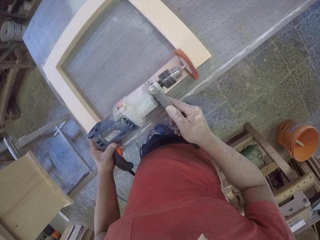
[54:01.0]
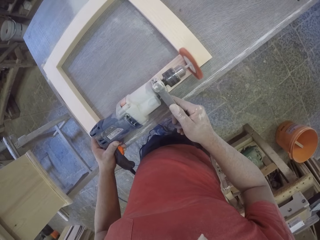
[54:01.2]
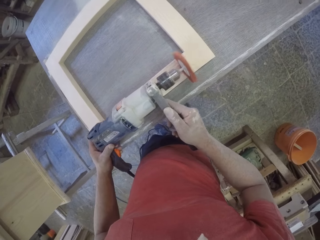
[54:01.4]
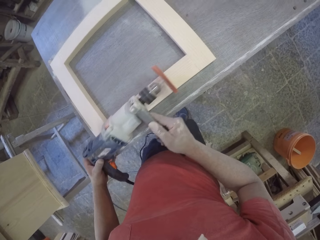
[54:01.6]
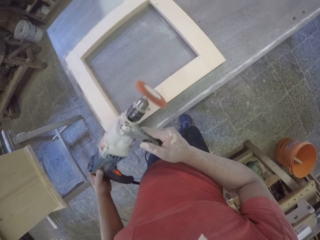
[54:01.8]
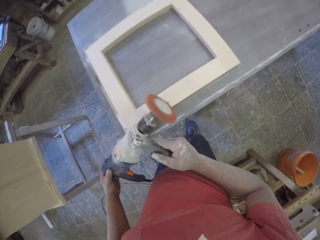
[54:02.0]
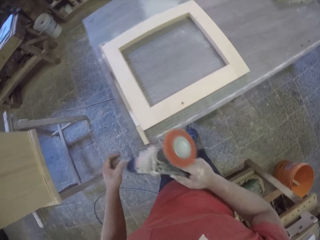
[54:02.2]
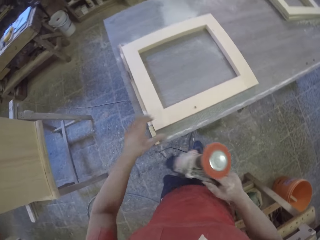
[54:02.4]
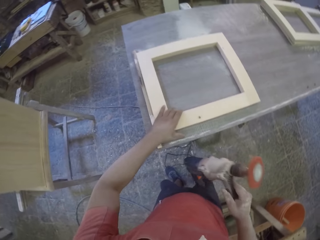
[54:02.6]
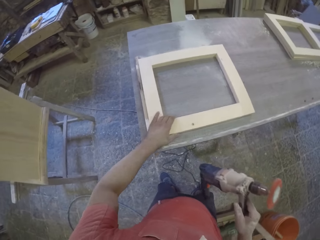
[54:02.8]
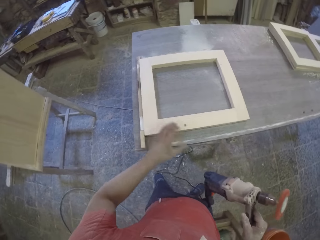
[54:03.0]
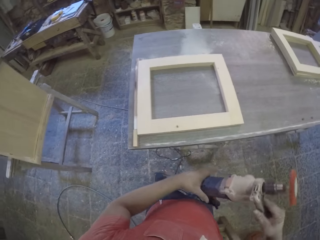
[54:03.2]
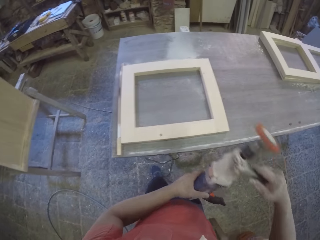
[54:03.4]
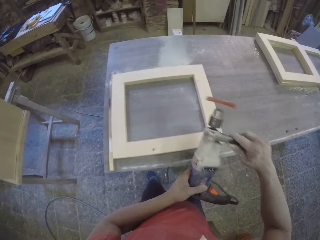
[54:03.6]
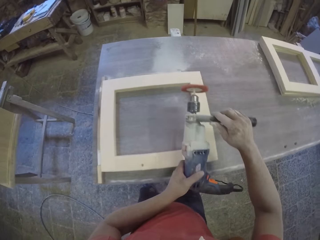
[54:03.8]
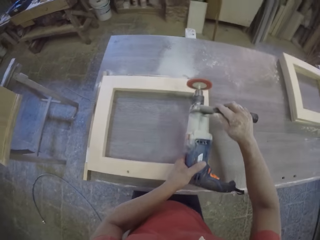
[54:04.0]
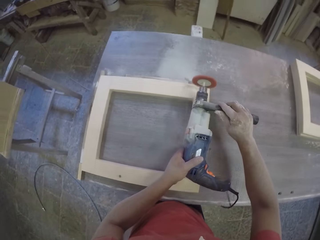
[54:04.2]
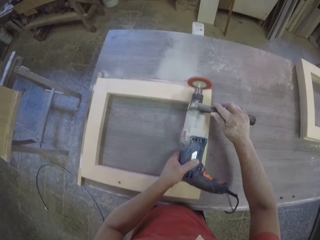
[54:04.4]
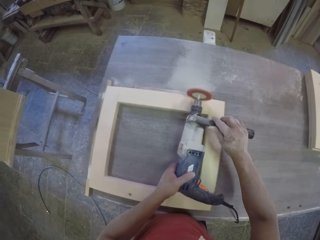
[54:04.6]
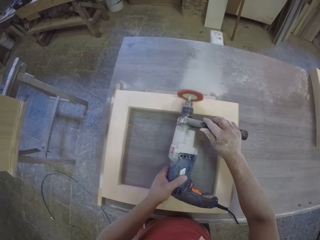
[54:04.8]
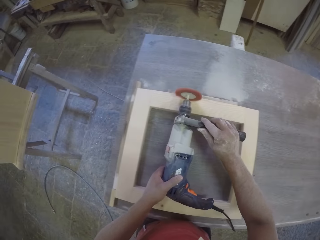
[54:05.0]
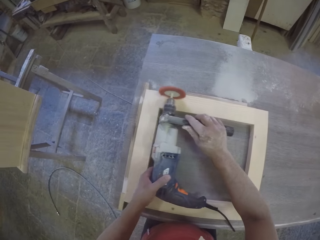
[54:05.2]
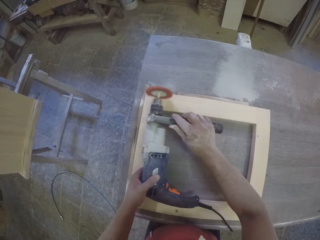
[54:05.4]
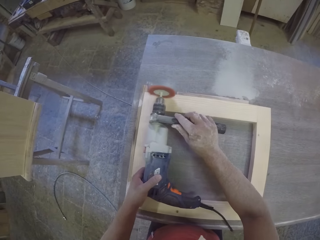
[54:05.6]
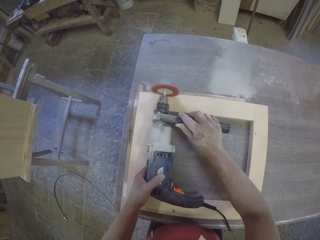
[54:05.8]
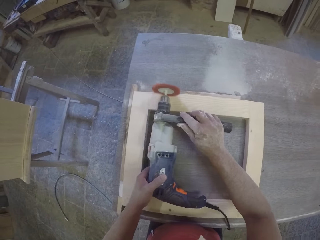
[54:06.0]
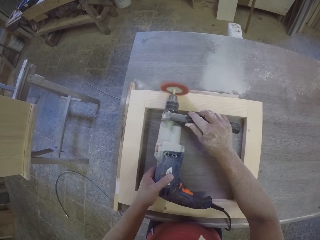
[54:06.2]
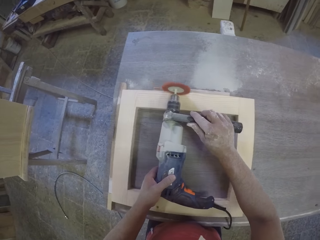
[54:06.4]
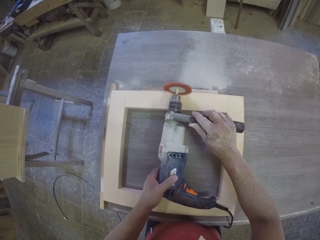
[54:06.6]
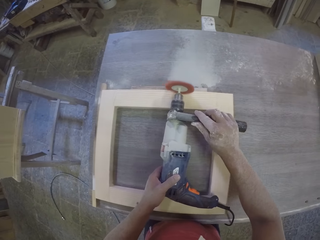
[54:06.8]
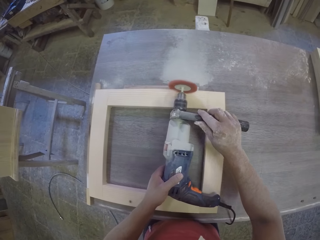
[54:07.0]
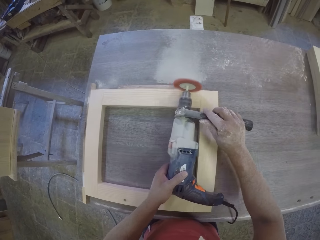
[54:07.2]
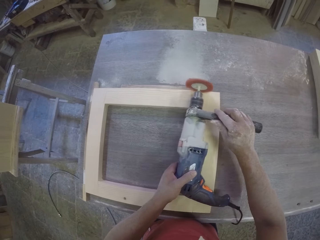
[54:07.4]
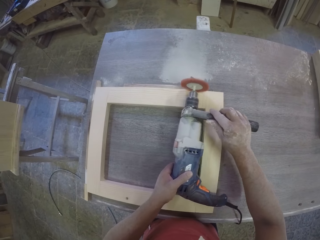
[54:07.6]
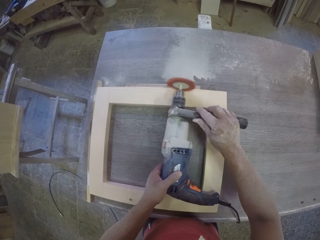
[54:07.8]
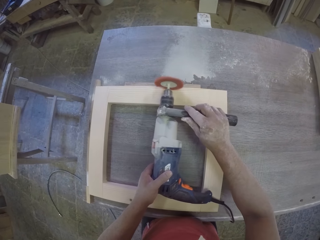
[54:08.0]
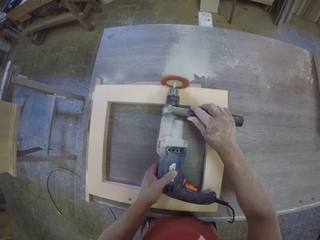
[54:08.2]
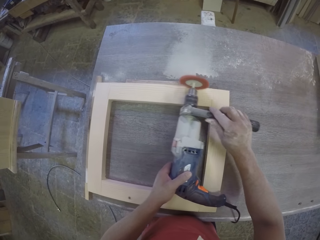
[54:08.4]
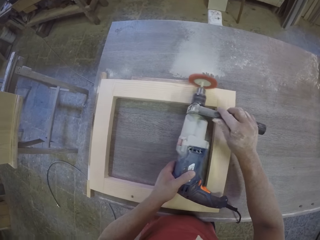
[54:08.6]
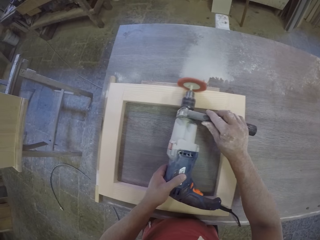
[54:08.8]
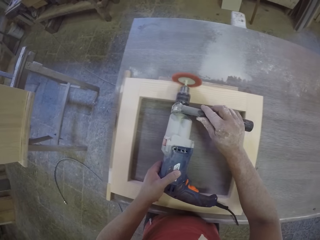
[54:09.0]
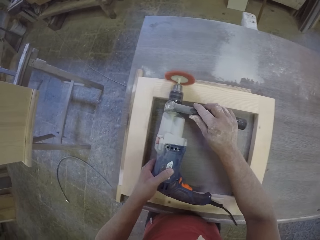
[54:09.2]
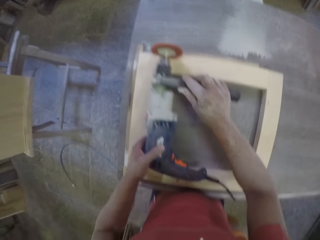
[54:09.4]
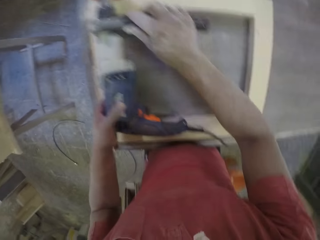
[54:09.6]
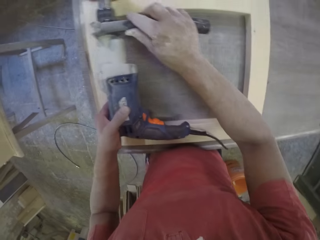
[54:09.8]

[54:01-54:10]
The camera wearer touches the wood with the left hand. They clean the wood surface with an electric wire brush.

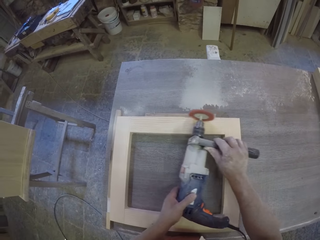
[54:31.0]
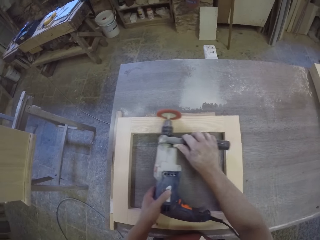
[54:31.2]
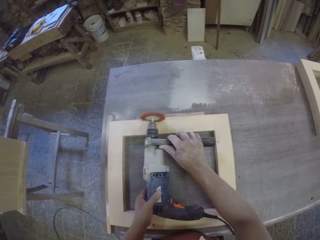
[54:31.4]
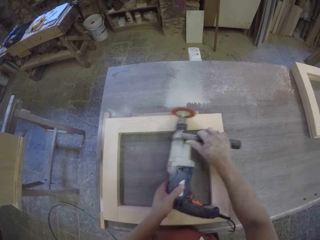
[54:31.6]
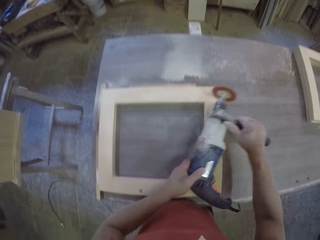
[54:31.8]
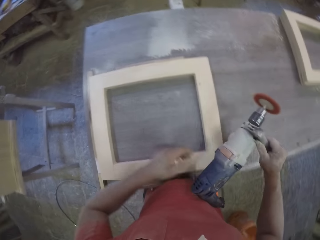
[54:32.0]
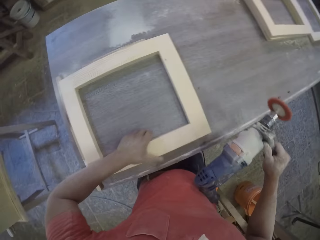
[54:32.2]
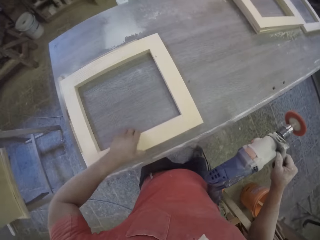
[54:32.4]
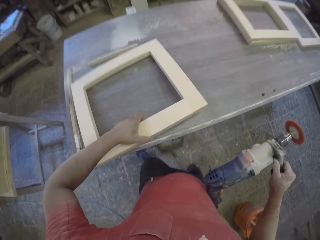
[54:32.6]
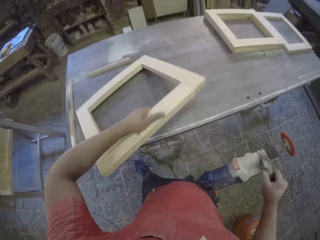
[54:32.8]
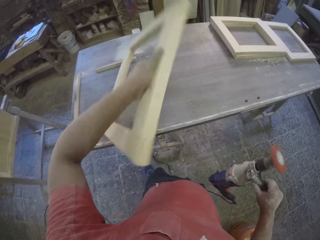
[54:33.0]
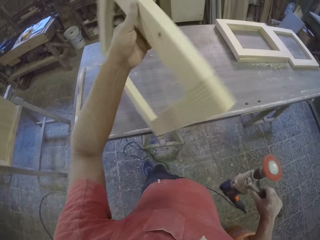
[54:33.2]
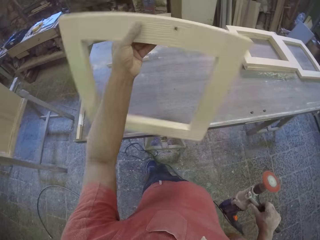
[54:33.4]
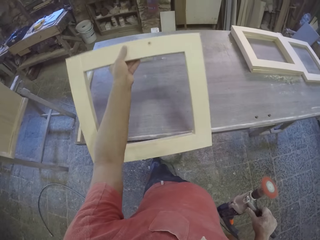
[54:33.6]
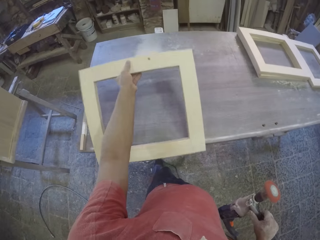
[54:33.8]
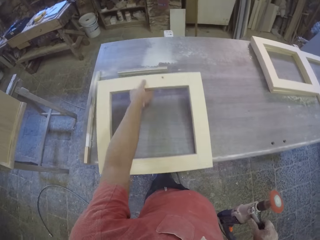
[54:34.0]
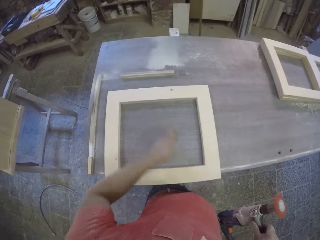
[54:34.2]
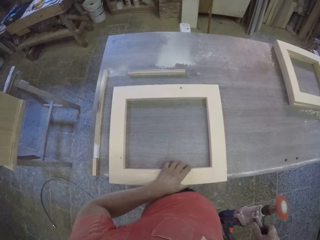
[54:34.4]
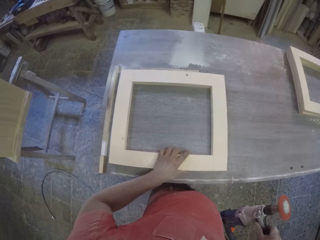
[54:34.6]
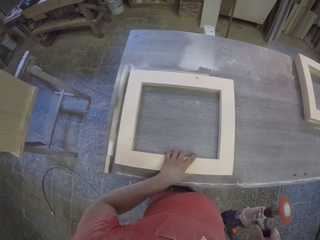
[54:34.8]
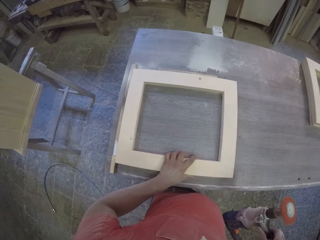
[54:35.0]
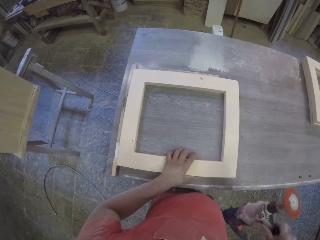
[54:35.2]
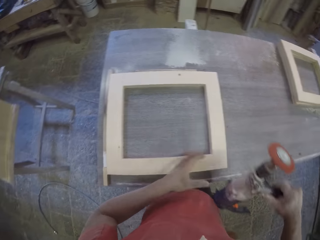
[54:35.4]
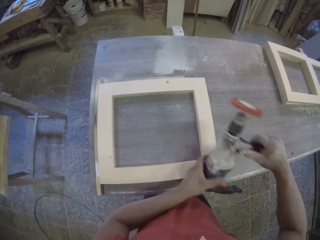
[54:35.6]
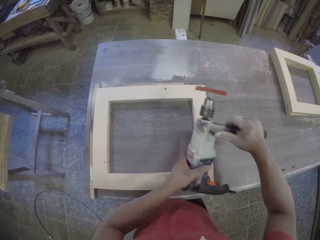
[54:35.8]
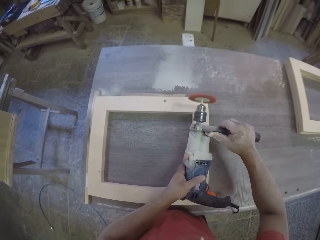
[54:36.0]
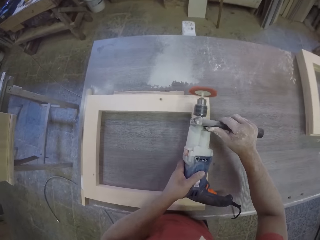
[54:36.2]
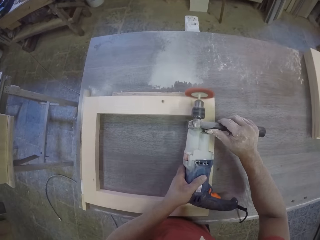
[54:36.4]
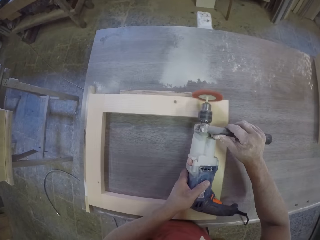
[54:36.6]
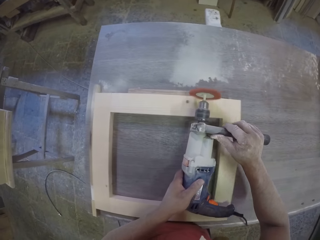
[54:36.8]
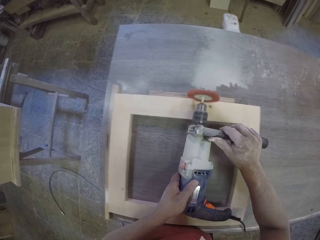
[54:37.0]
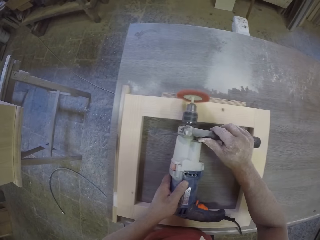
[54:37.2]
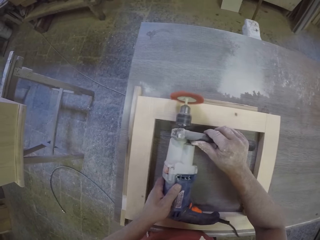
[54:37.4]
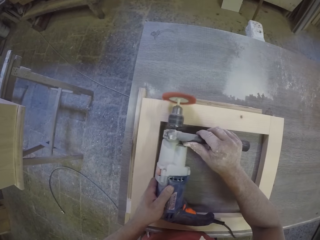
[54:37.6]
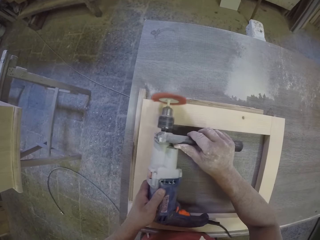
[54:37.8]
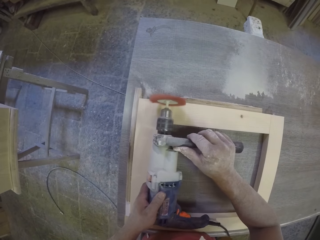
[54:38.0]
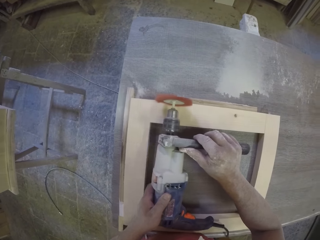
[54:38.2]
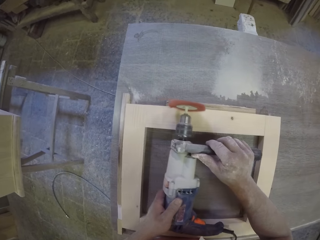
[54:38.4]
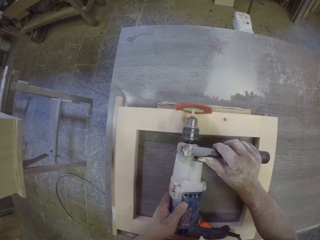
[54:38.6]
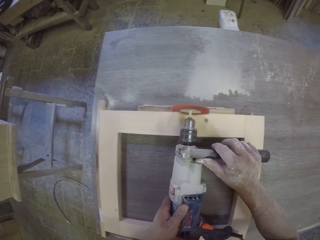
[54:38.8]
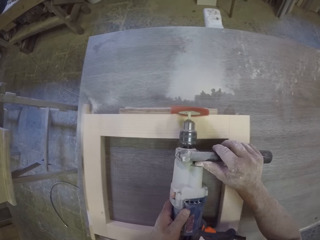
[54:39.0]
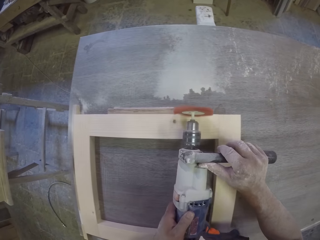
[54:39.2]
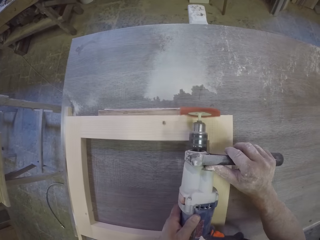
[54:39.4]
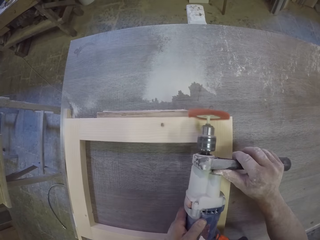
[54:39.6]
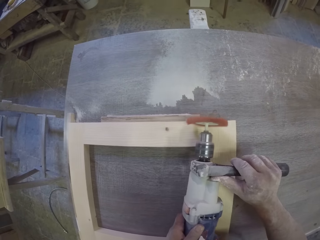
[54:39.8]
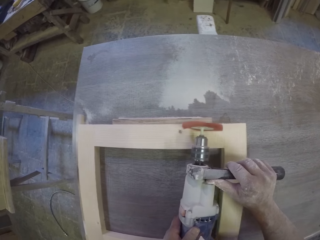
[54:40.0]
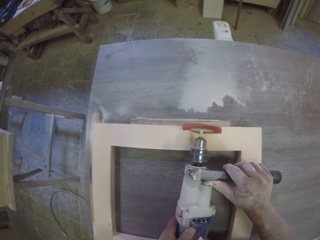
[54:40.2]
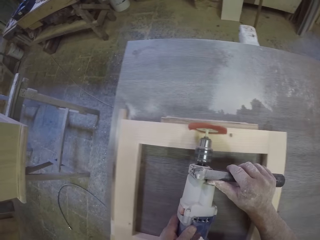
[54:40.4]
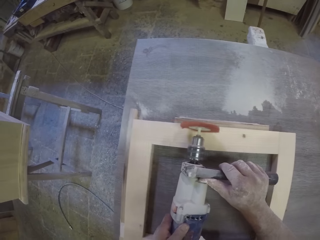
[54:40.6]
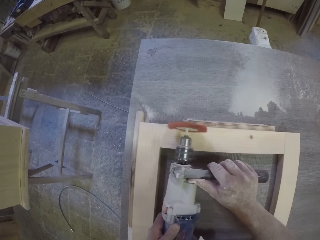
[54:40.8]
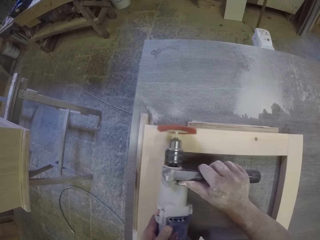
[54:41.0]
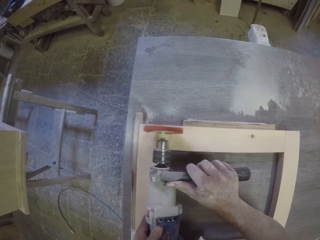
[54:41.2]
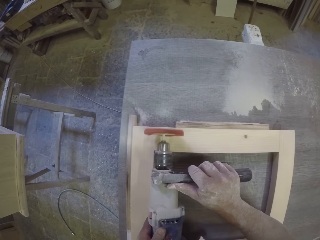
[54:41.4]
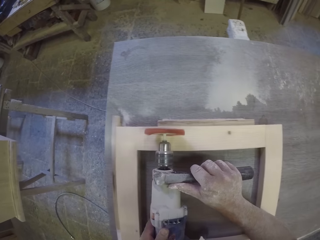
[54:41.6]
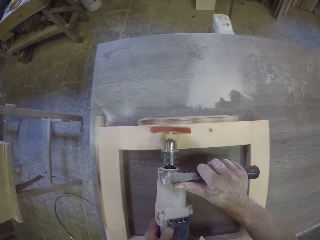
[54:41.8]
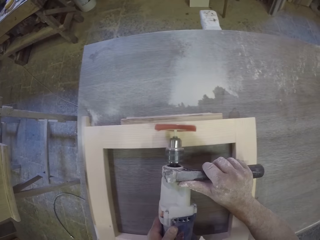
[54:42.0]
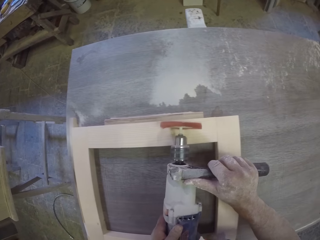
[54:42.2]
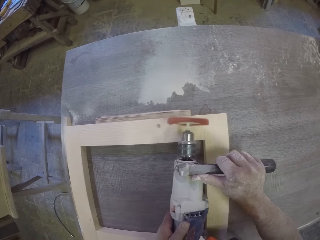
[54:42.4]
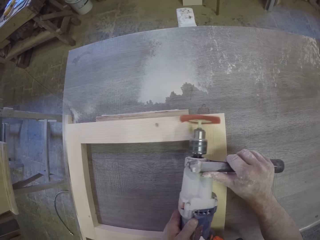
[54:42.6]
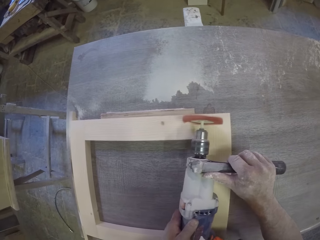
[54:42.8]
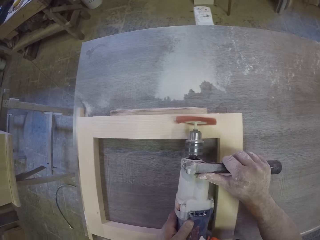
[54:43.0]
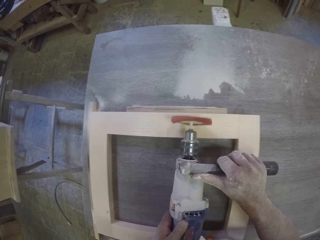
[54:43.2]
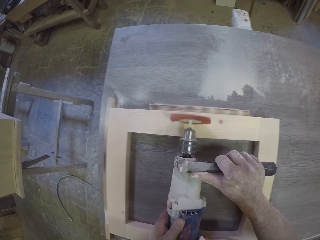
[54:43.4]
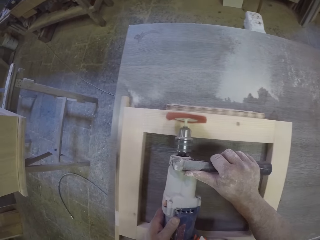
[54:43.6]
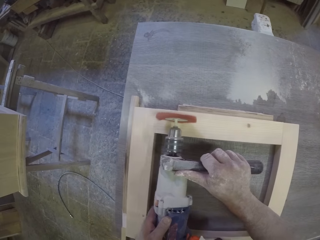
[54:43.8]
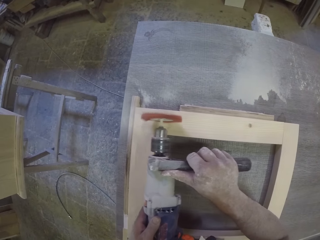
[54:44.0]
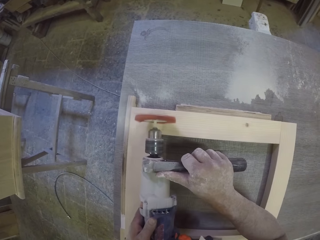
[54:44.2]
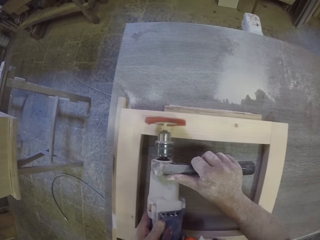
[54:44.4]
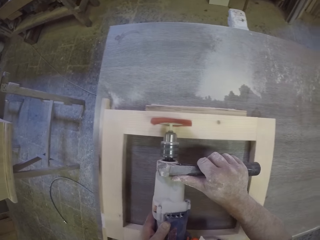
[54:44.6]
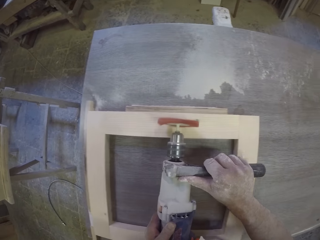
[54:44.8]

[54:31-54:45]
The camera wearer lifts the wood structure. They look at the wood structure. They place the wood structure on the table. They push the wood structure on the table. They clean the wood surface with an electric wire brush. They are changing the frame on the other side.
